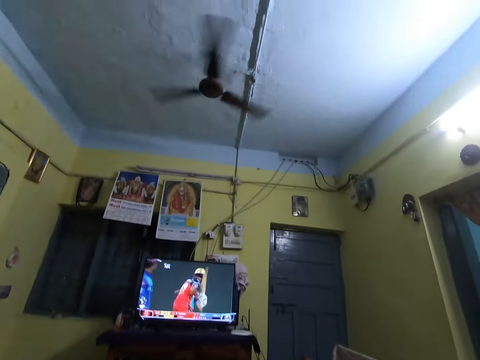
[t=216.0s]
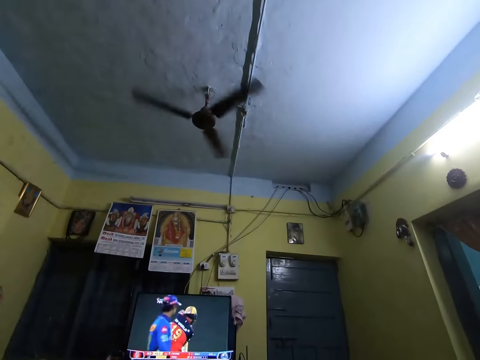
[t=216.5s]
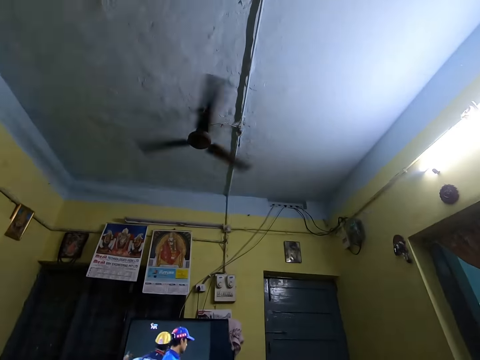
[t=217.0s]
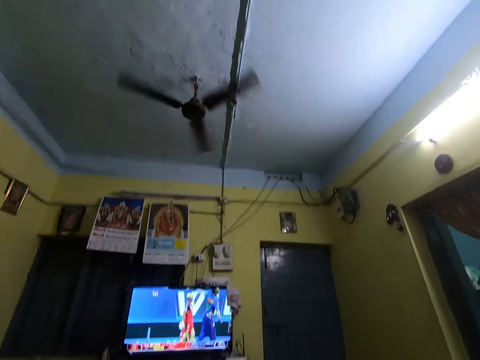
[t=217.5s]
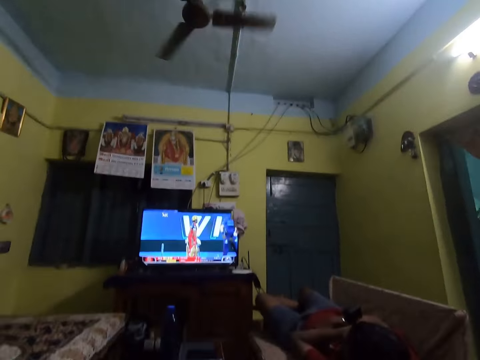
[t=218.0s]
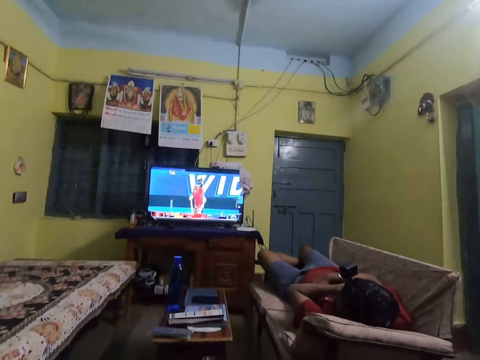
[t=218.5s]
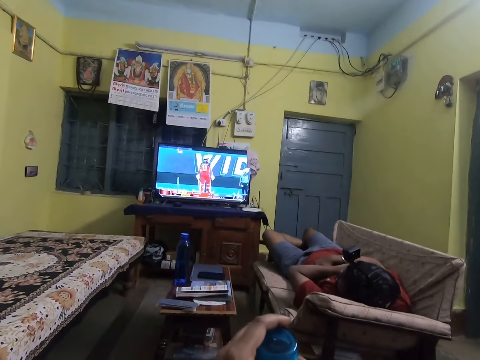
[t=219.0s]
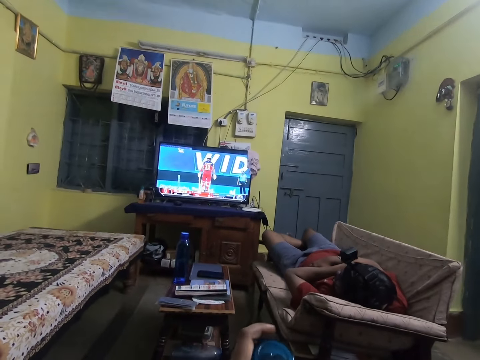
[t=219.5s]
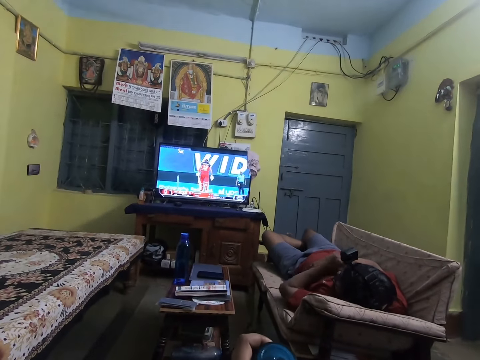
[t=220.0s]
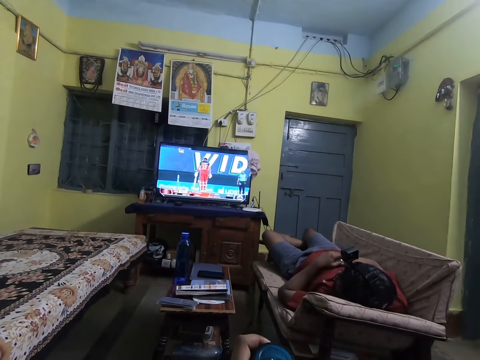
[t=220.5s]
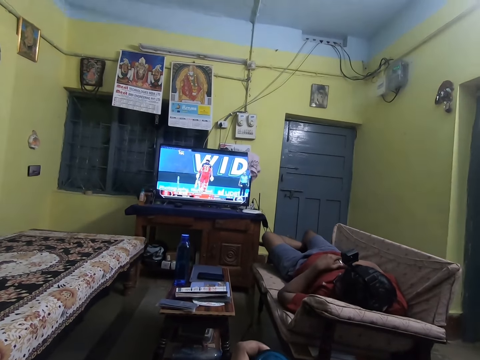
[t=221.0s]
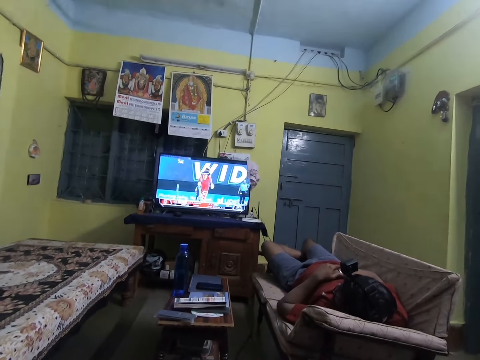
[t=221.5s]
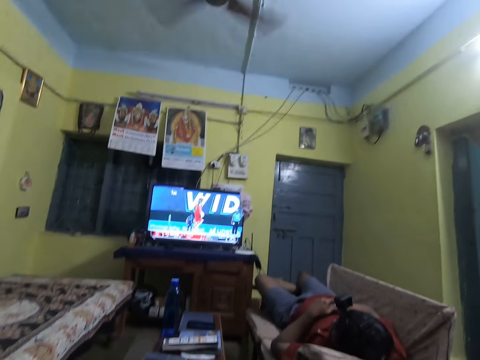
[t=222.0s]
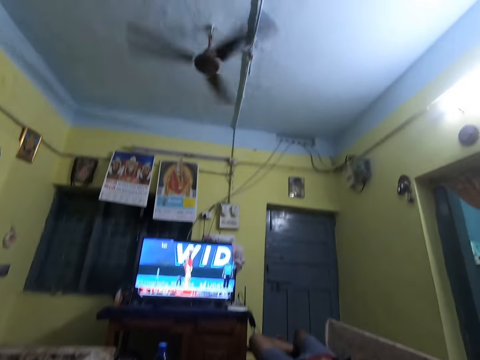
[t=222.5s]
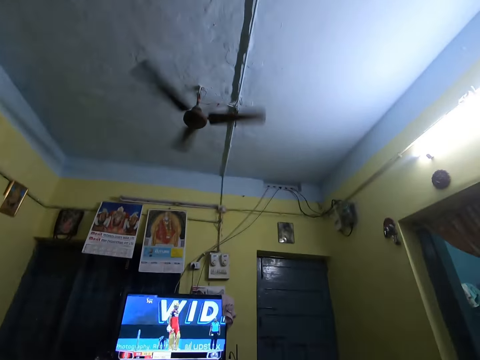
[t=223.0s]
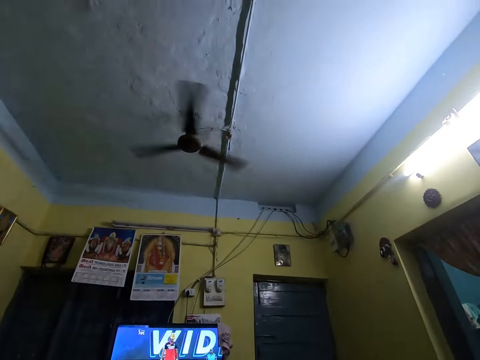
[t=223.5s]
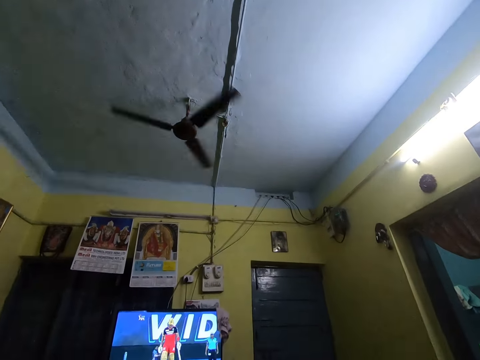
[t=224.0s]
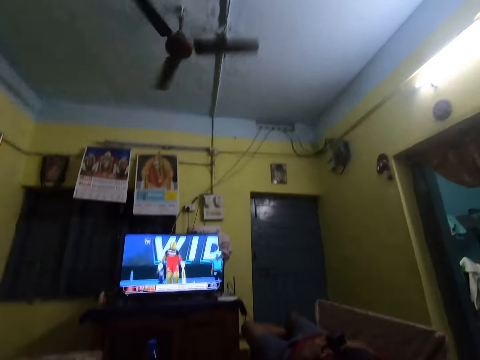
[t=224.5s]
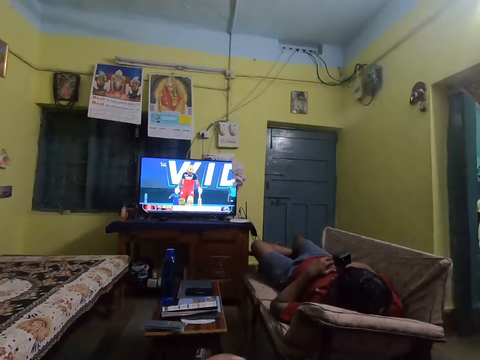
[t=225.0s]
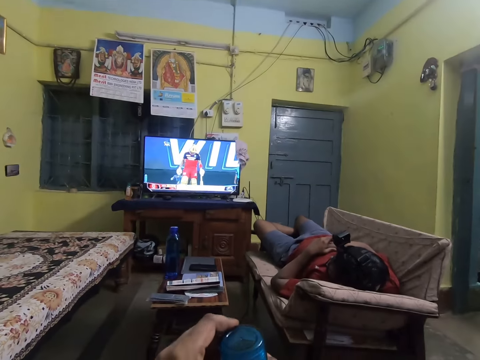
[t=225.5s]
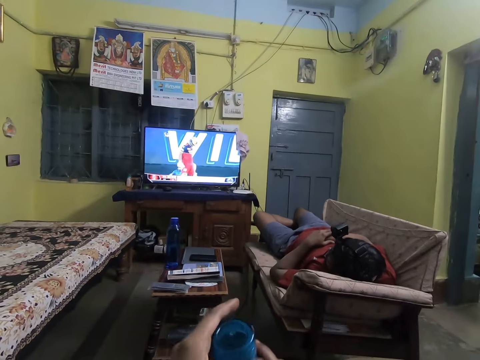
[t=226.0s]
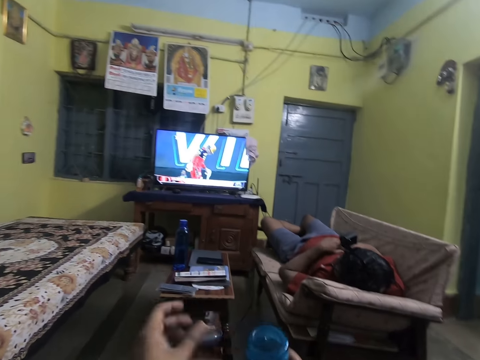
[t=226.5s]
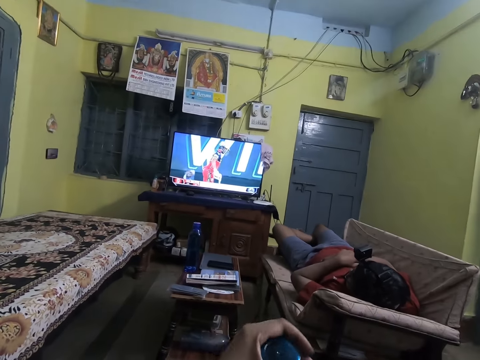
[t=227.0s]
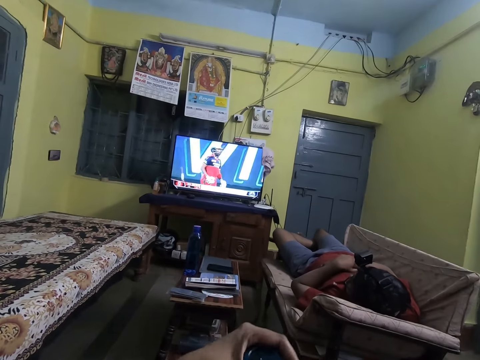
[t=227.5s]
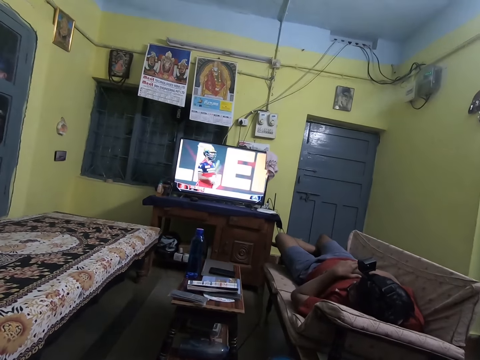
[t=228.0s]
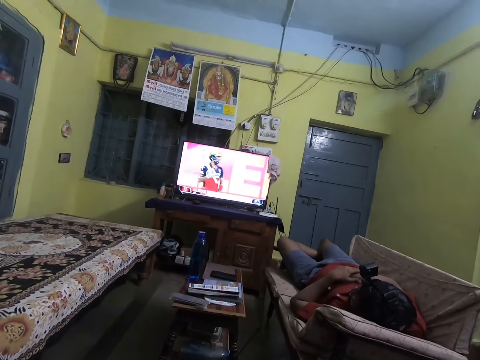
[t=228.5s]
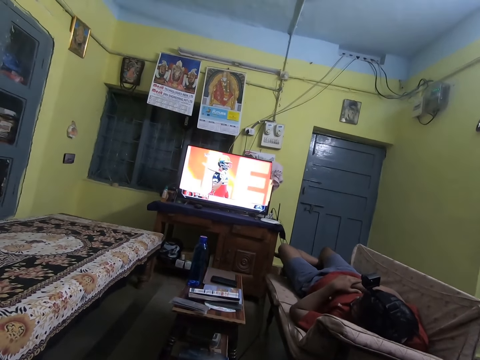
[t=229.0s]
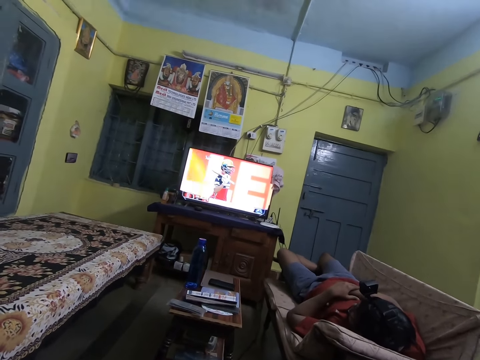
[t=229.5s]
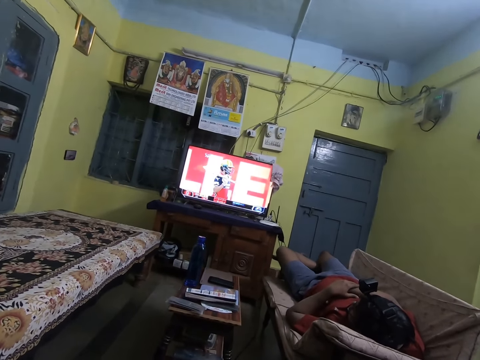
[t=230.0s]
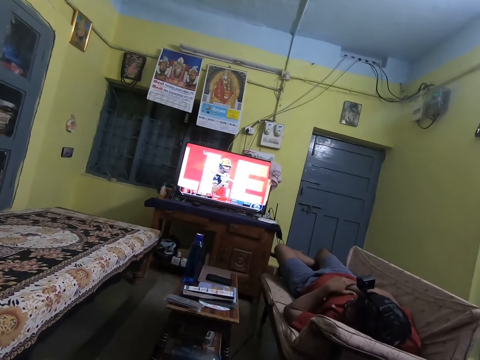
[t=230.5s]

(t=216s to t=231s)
The man scratches his face with his left hand. The camera wearer opens the cover of a bottle of water in her left hand with her right hand. She closes the bottle lid.

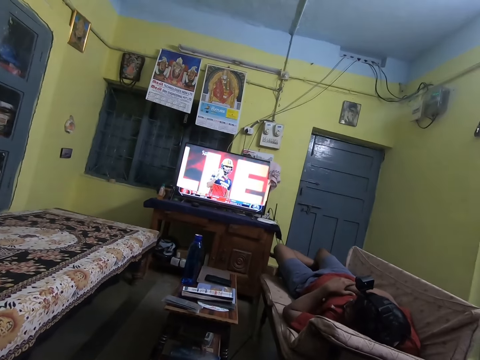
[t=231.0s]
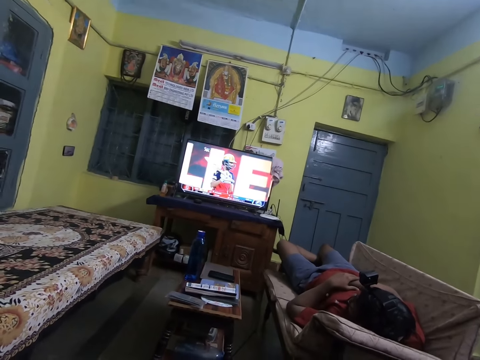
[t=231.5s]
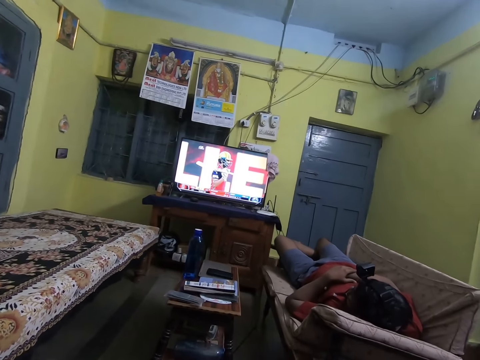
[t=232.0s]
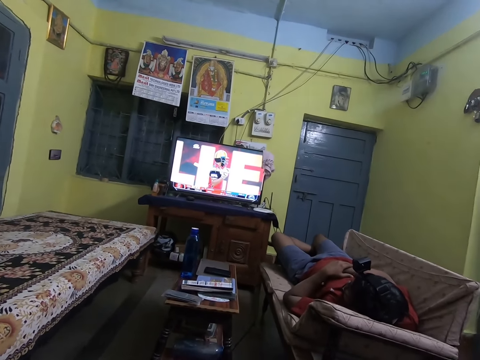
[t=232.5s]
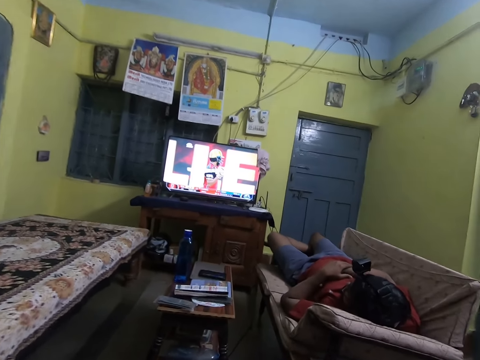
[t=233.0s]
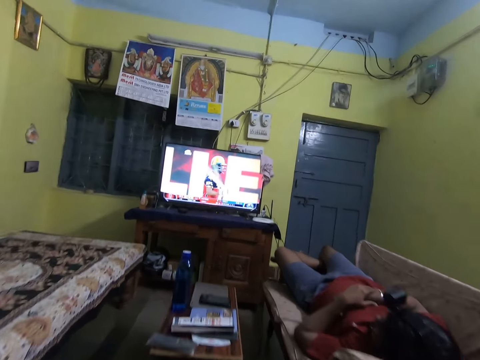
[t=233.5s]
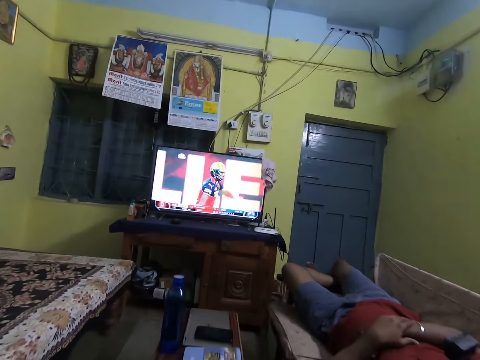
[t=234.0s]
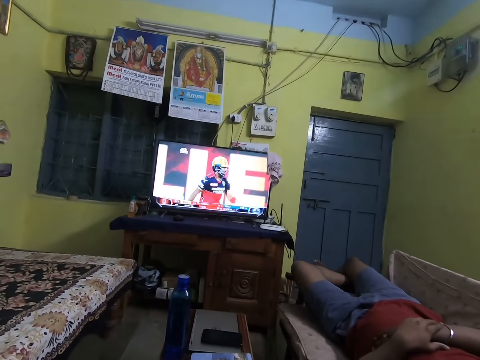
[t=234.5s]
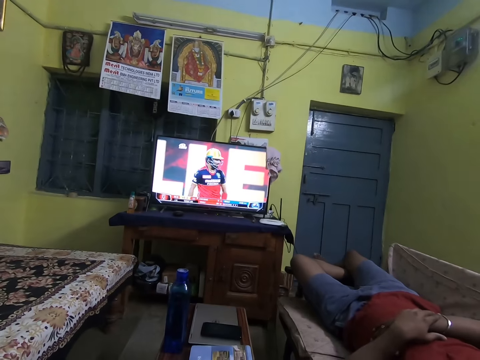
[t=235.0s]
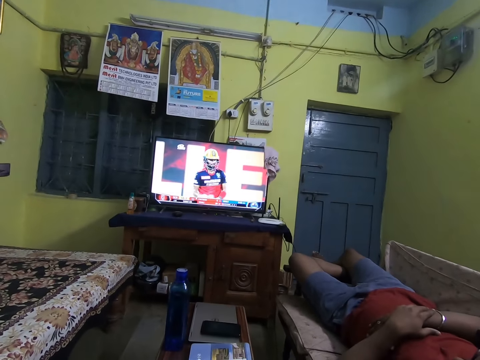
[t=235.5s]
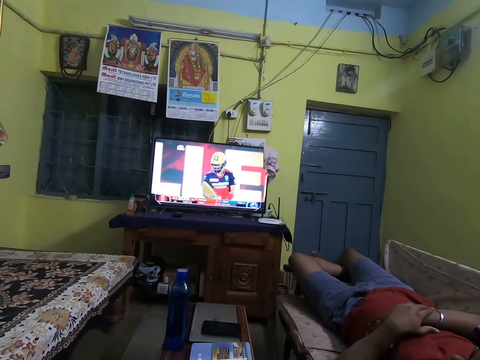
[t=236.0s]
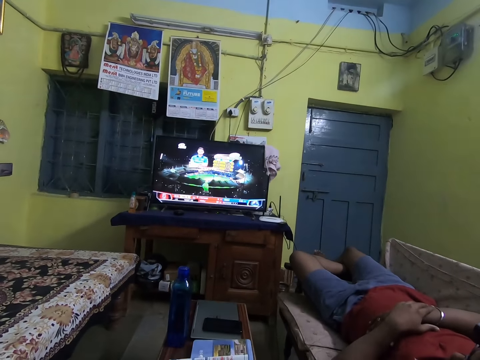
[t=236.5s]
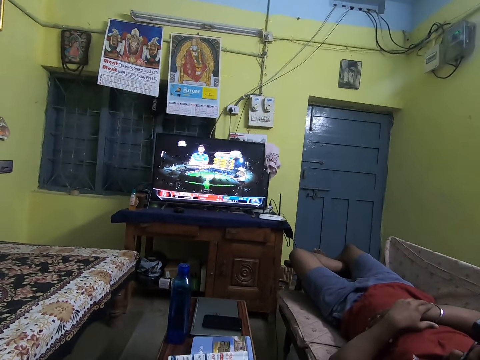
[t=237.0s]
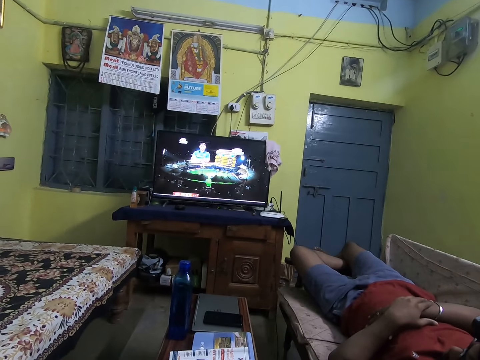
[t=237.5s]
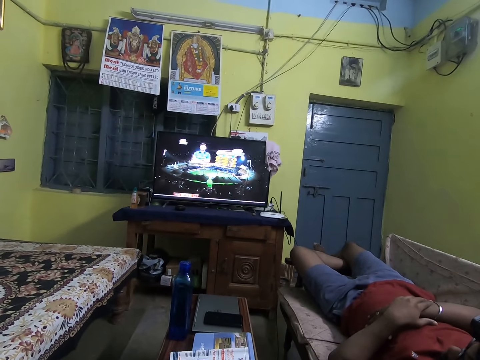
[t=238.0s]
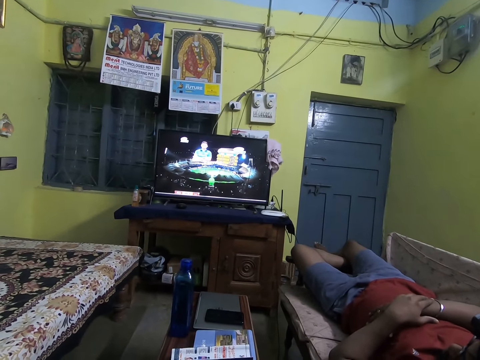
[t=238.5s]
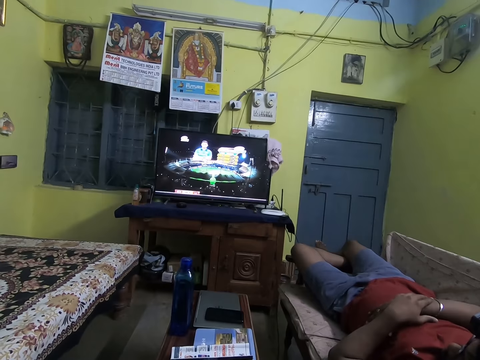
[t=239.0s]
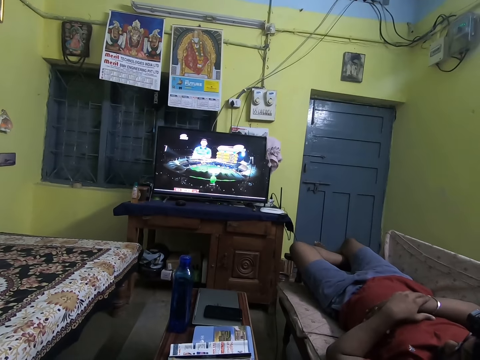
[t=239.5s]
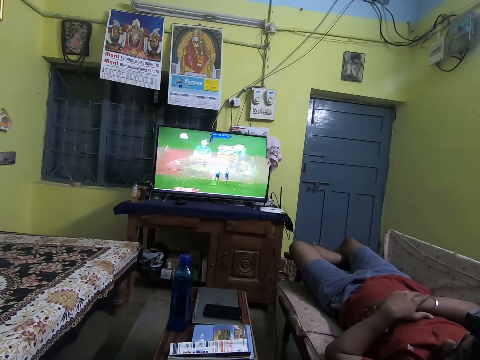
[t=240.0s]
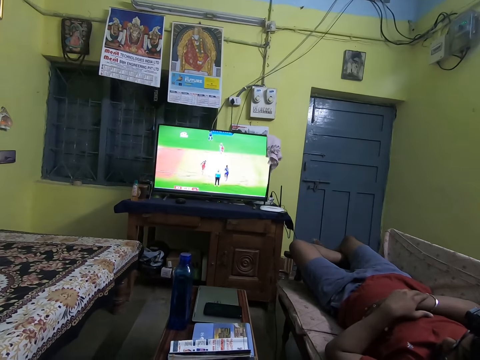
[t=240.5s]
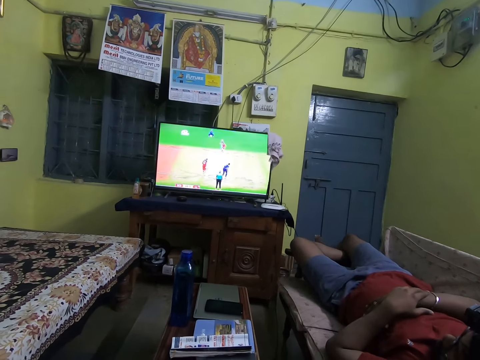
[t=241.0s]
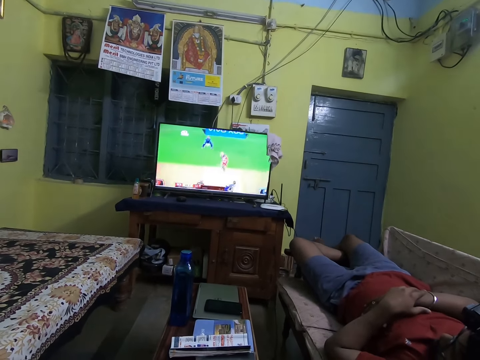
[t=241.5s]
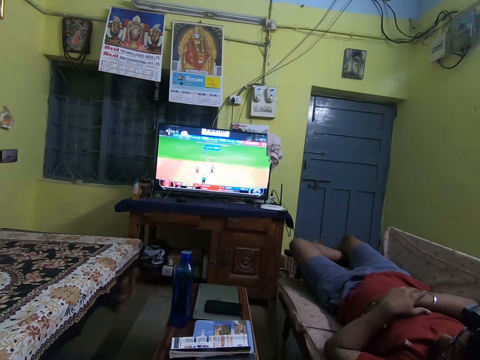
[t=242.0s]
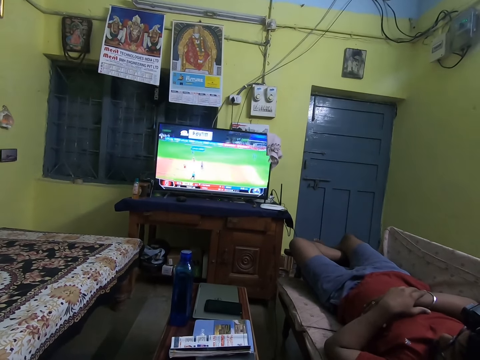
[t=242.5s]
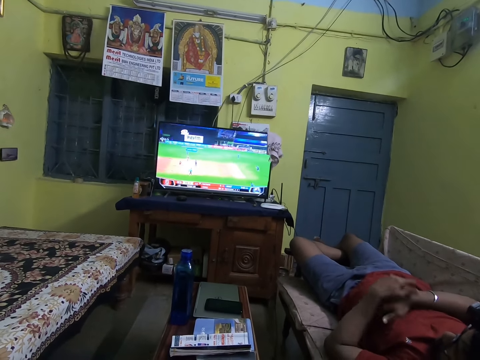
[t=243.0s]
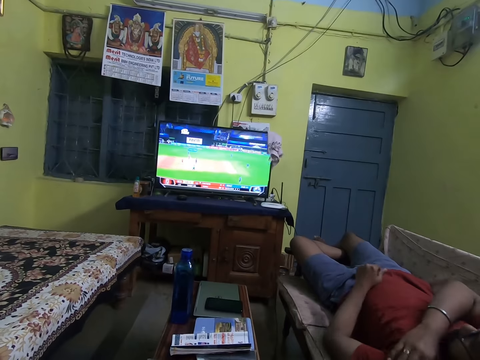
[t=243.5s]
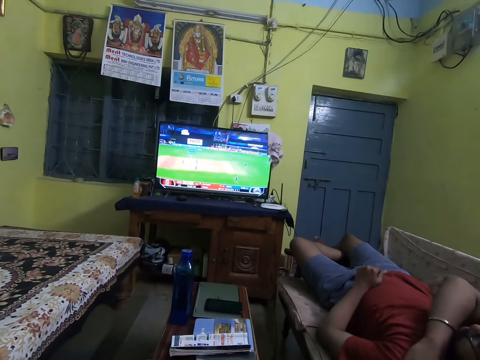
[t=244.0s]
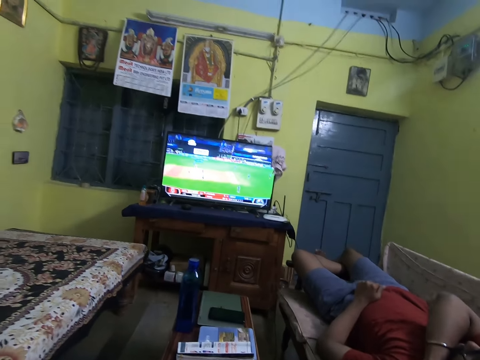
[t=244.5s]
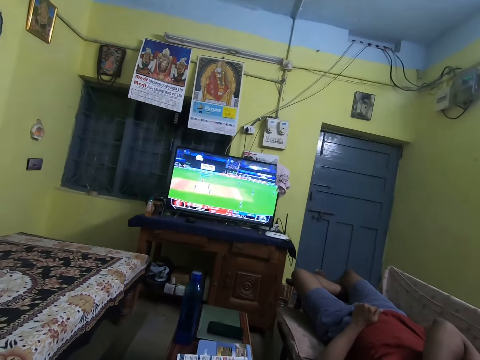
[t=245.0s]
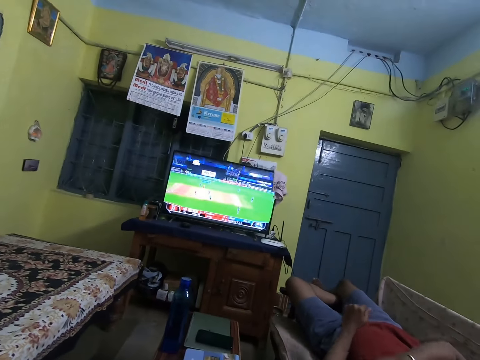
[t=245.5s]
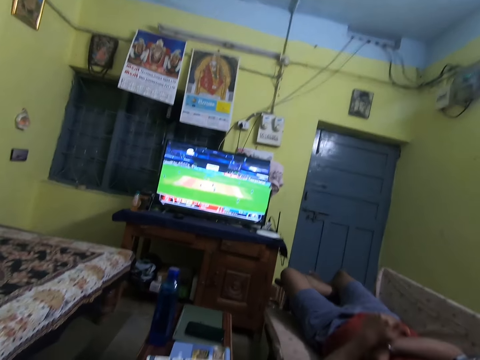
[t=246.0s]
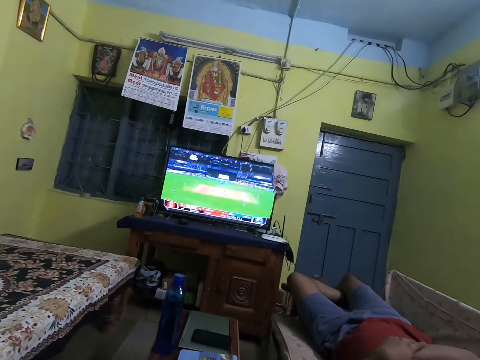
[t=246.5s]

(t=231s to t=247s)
The man scratches his neck with his right hand.
